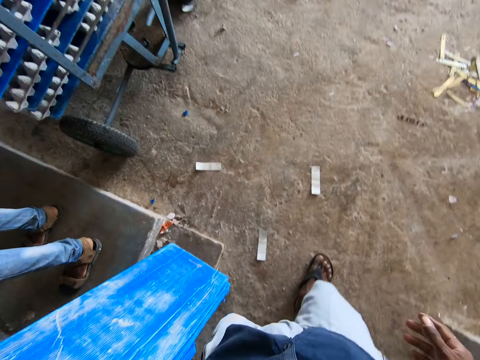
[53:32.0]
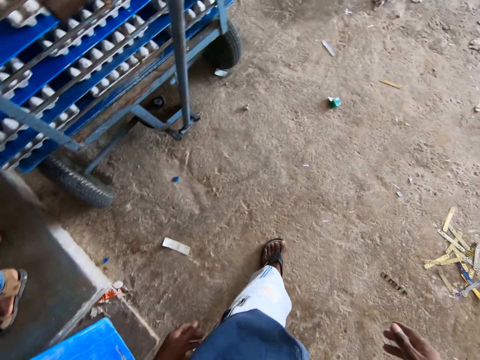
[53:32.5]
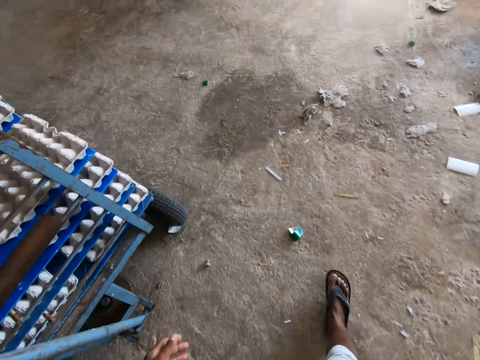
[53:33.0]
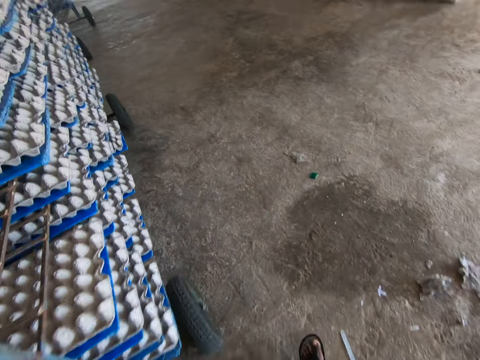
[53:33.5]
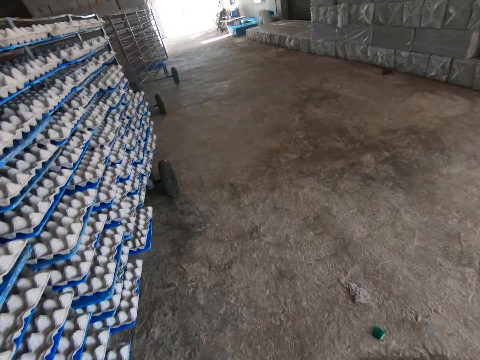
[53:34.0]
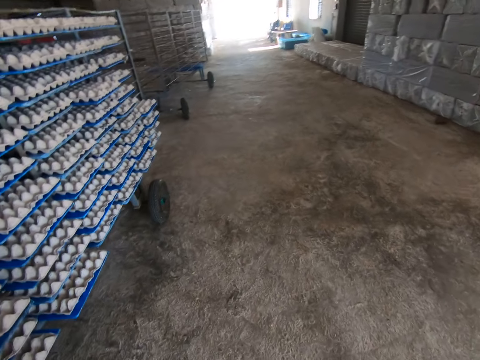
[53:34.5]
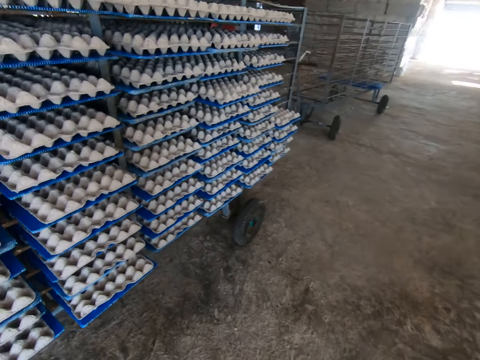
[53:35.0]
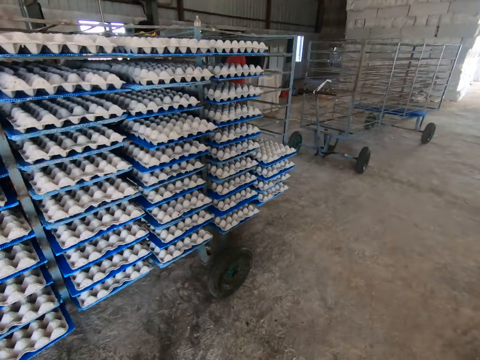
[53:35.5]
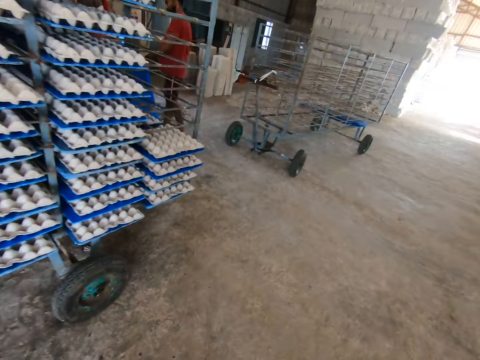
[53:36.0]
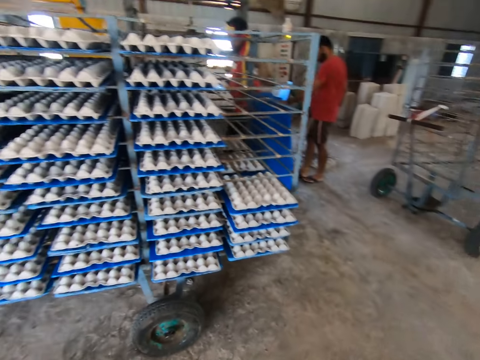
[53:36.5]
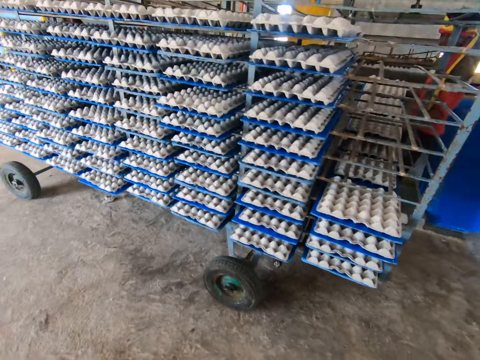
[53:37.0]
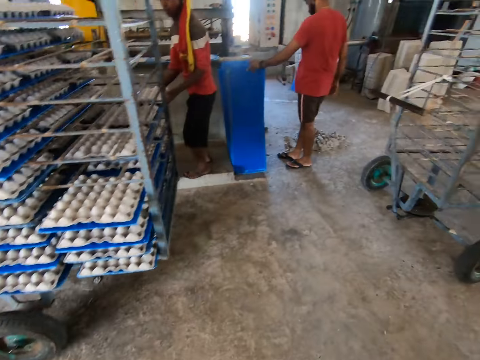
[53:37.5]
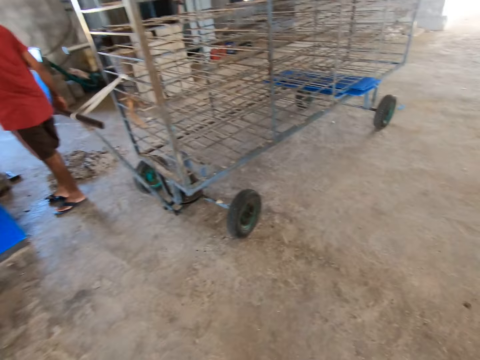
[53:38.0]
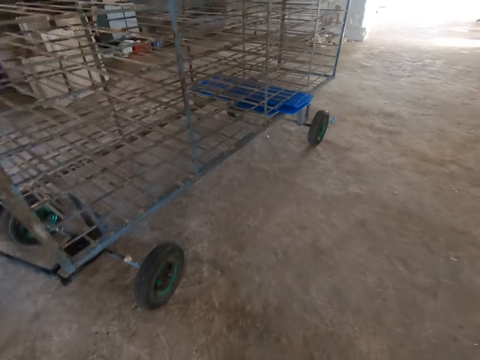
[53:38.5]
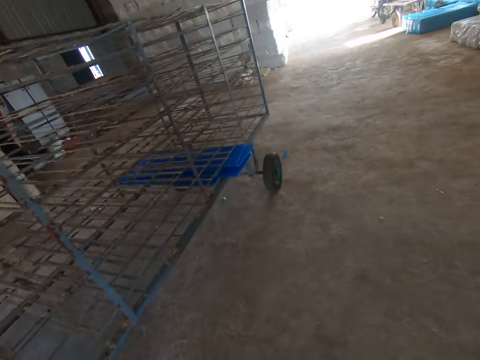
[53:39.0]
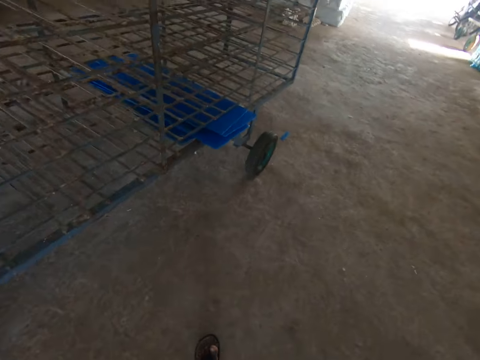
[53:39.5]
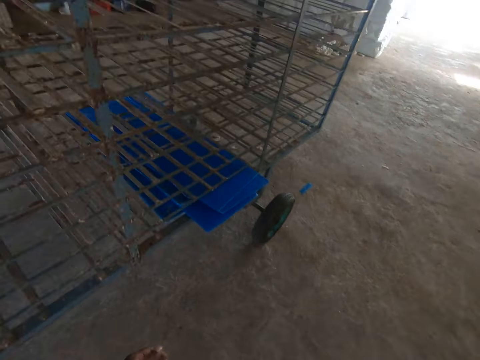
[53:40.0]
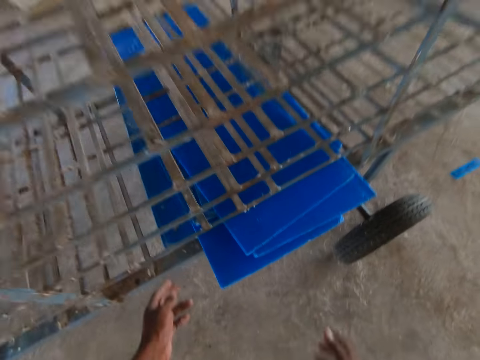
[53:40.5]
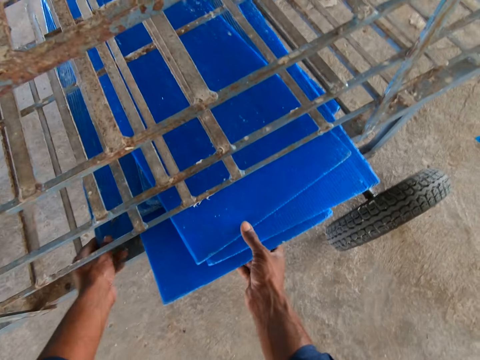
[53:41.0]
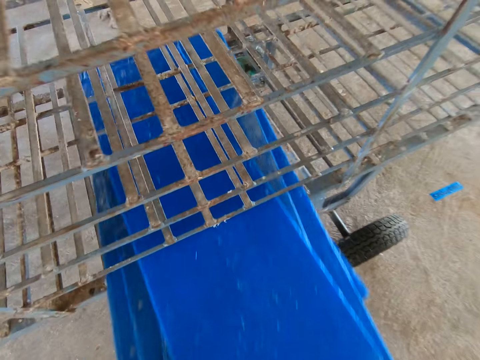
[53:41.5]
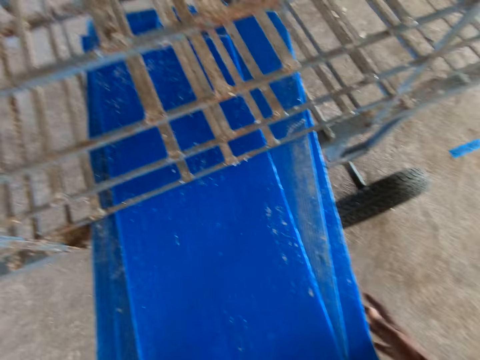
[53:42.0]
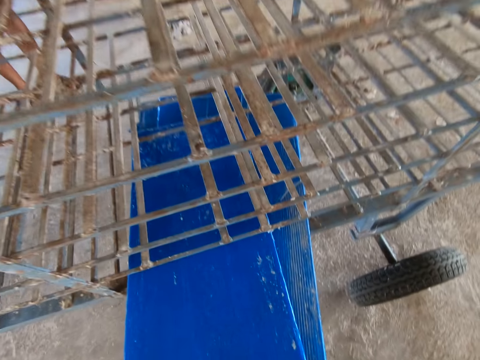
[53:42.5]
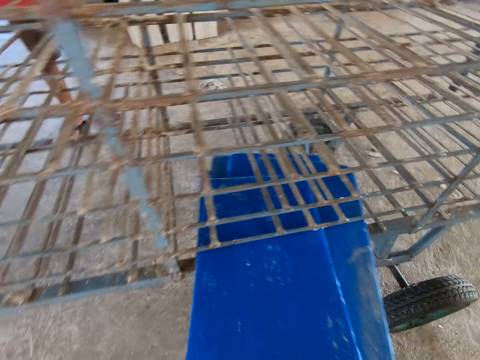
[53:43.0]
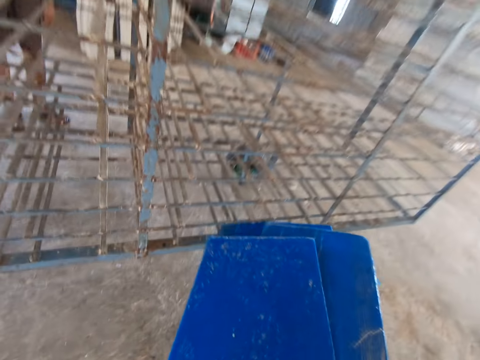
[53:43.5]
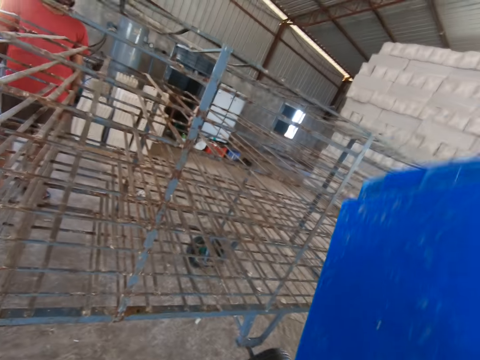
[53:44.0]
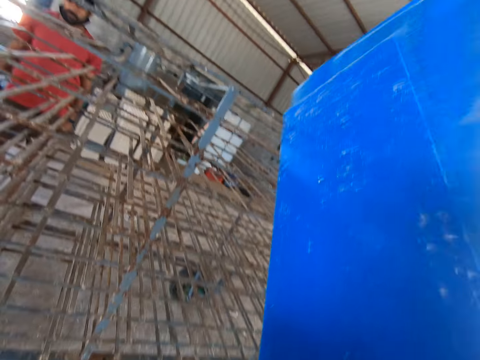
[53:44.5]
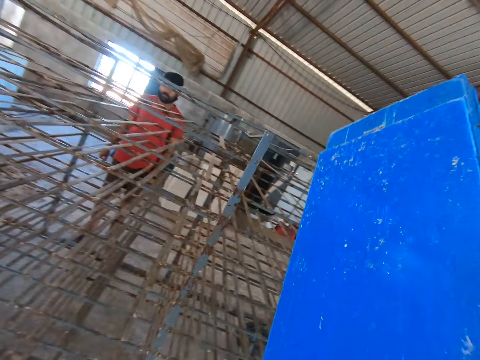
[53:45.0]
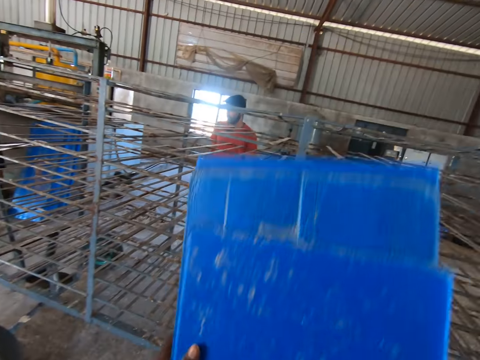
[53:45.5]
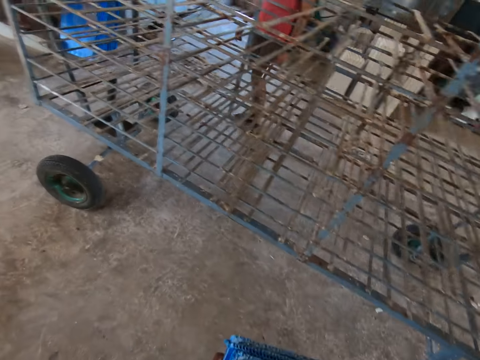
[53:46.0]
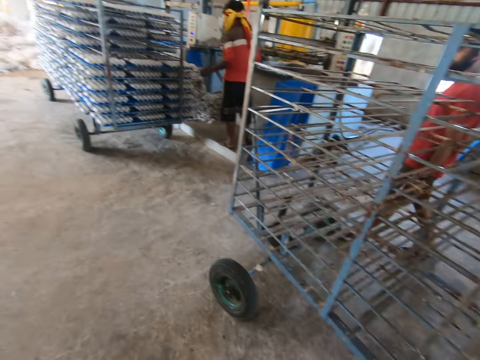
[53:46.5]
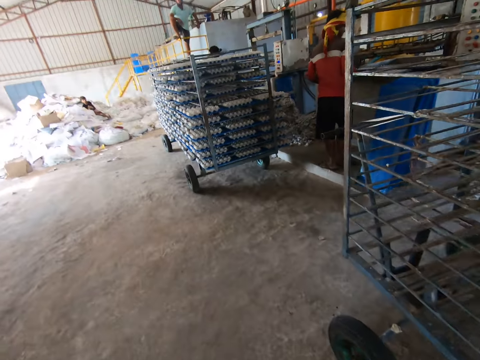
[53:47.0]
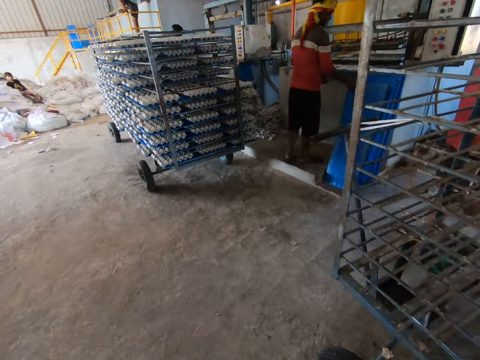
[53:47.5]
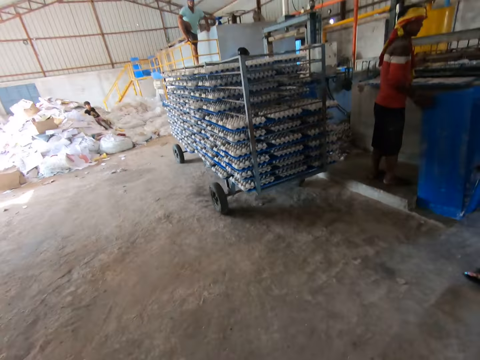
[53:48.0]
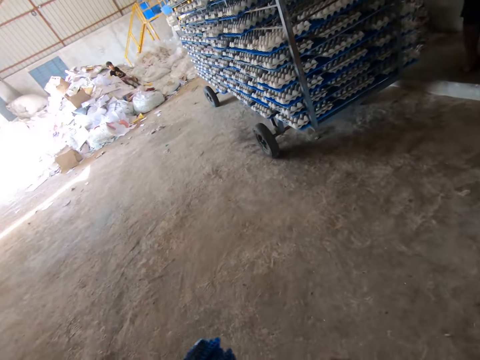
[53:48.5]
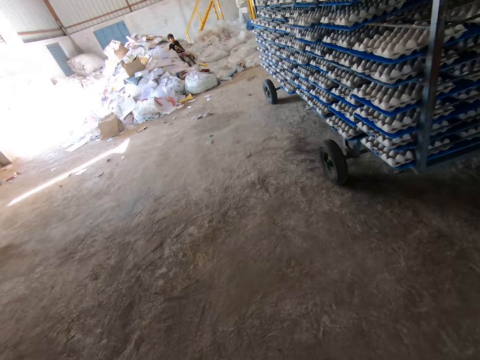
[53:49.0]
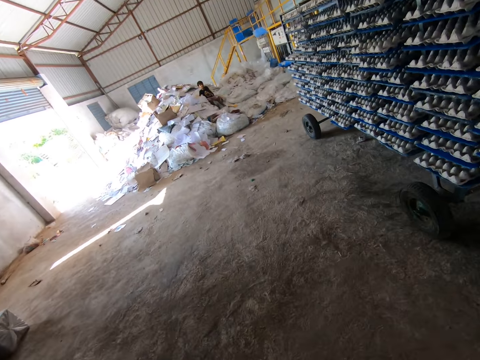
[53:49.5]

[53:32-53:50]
The camera wearer walks around the room. A man arranges egg crates in a rack with both hands. Another man holds a tray to the ground with his left hand in the factory. The camera wearer takes out trays from the rack with both hands. They hit the trays on the rack with both hands. They walk around the room.

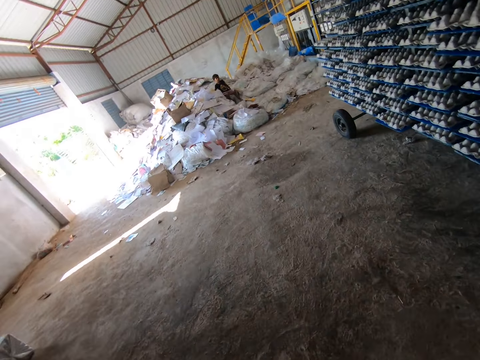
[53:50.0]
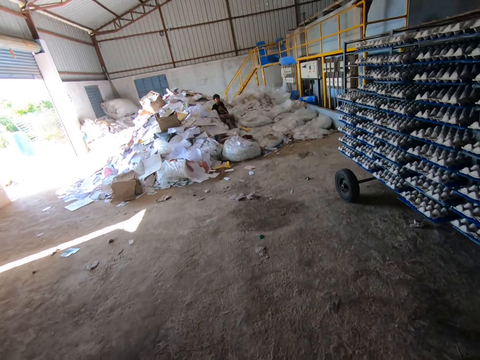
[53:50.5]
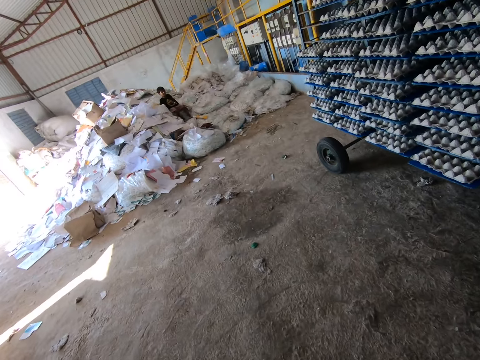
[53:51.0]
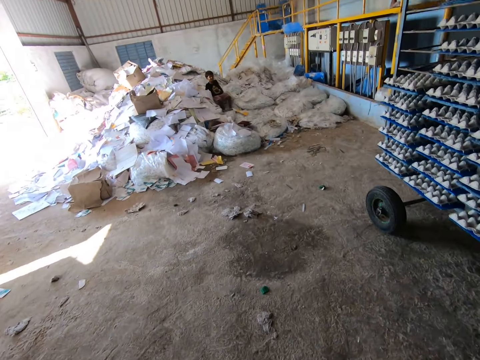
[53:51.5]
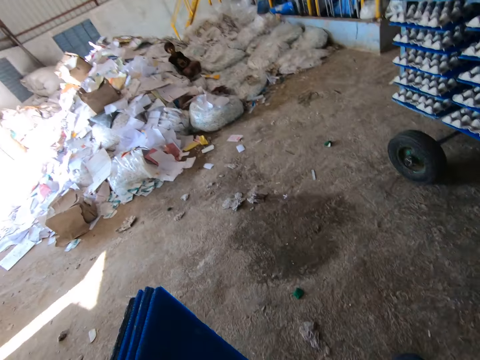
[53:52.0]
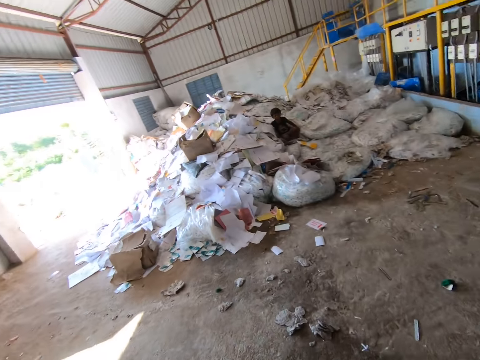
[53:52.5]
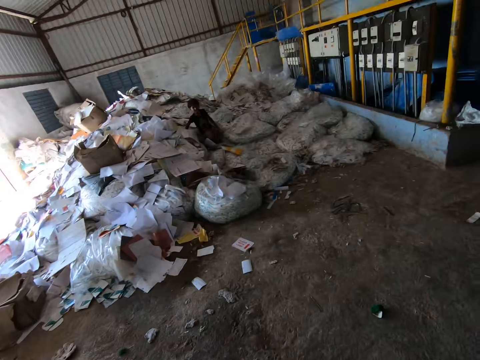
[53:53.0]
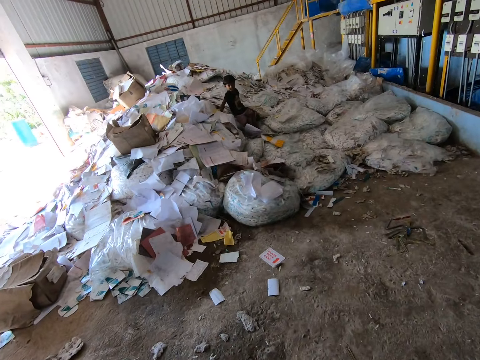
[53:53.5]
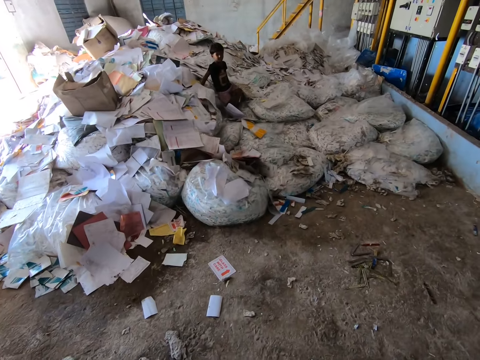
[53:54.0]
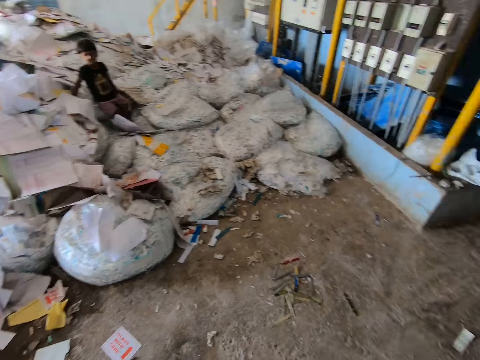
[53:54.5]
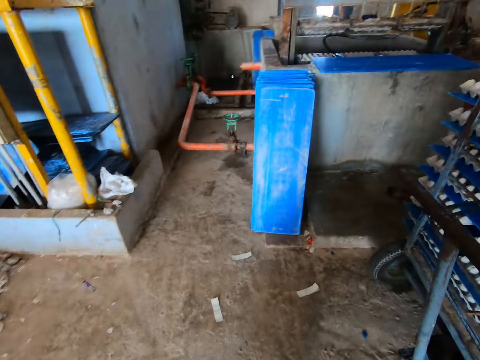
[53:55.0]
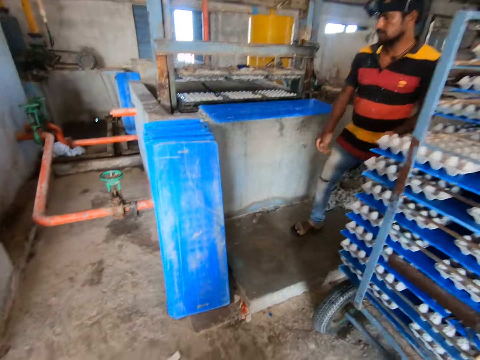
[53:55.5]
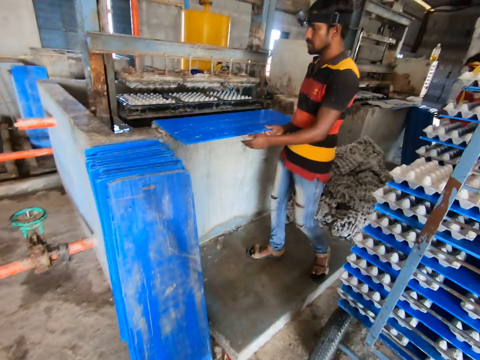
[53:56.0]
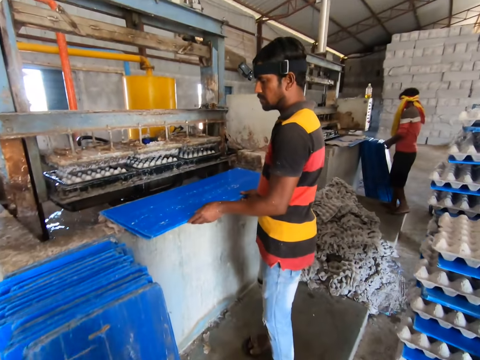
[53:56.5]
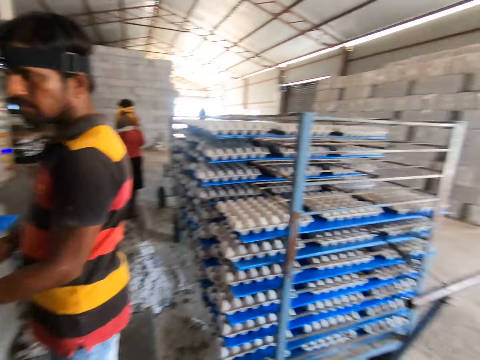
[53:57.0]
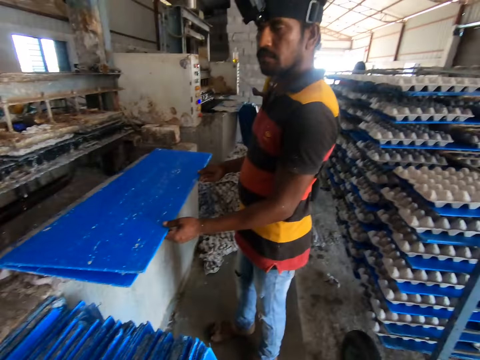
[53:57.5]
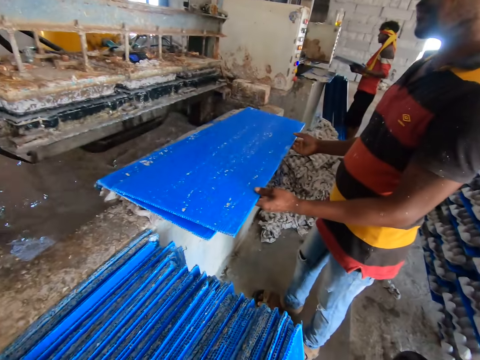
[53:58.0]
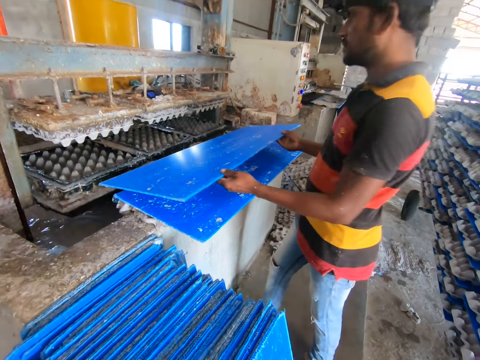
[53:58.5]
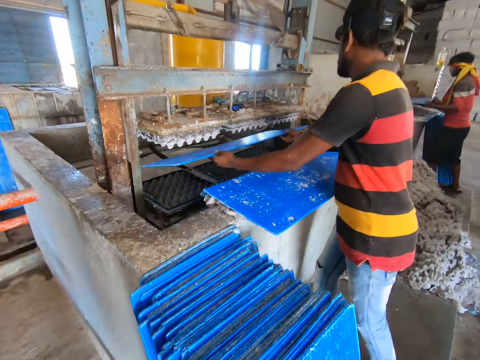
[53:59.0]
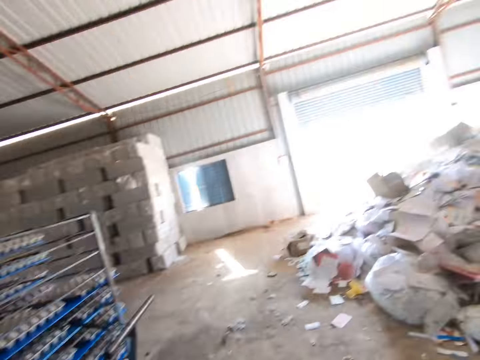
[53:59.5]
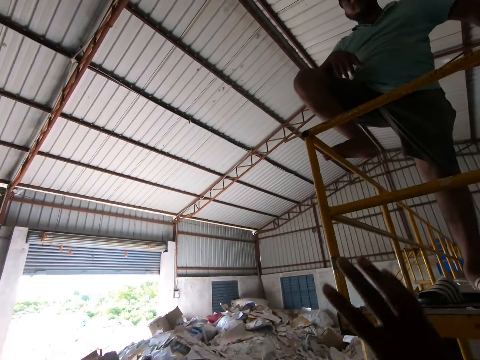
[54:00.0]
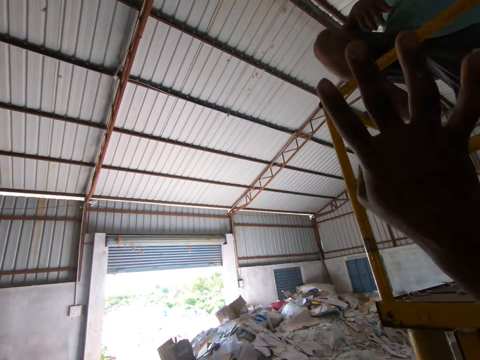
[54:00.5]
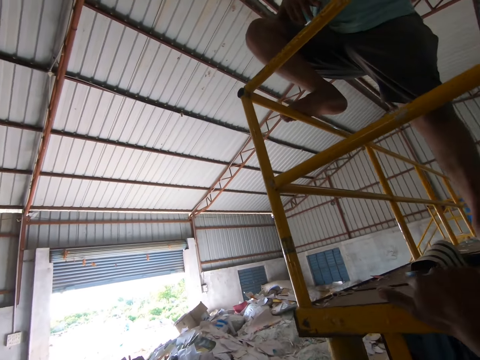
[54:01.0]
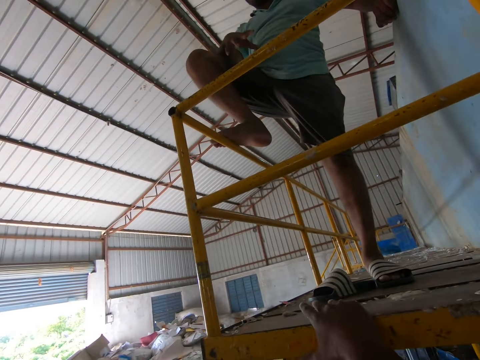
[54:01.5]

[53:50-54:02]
A man holds a tray with both hands. The camera wearer leans the pulp boards on the wall. The man places the tray under an egg crate making machine. The camera wearer gesticulates with his right hand in the factory. He interacts with another man in the factory. He places his right hand on a scaffold in the factory.
